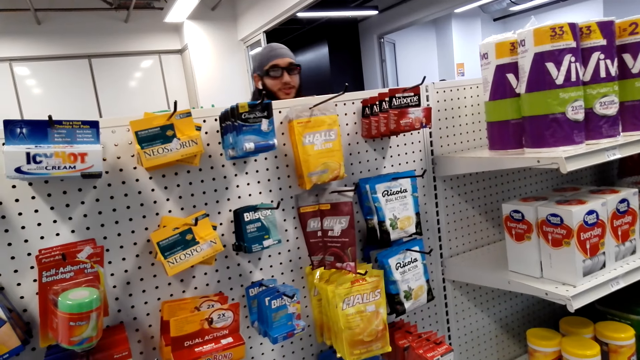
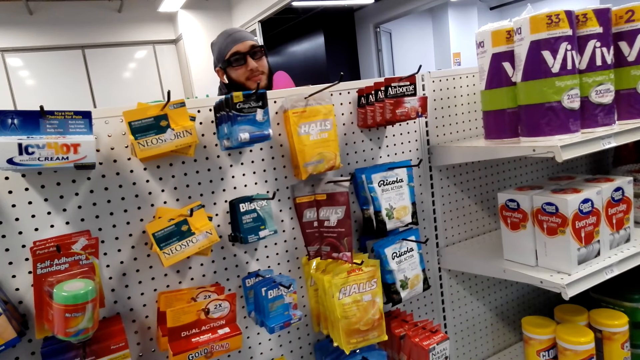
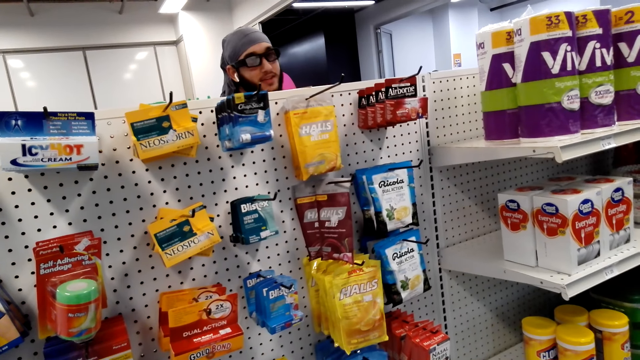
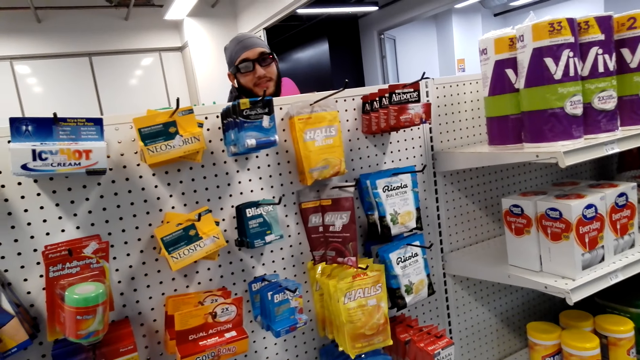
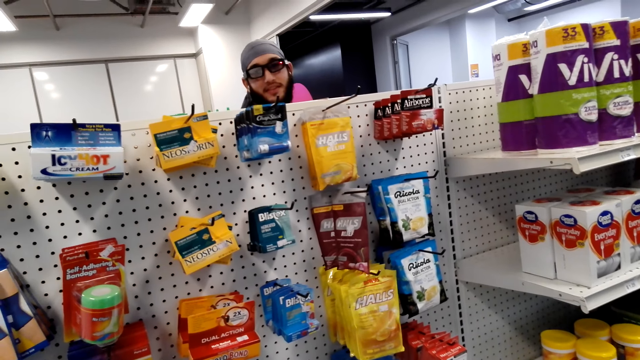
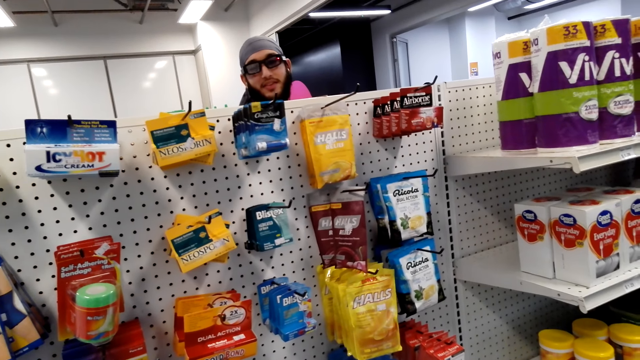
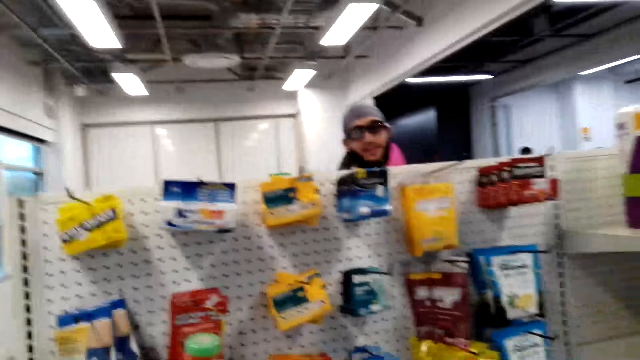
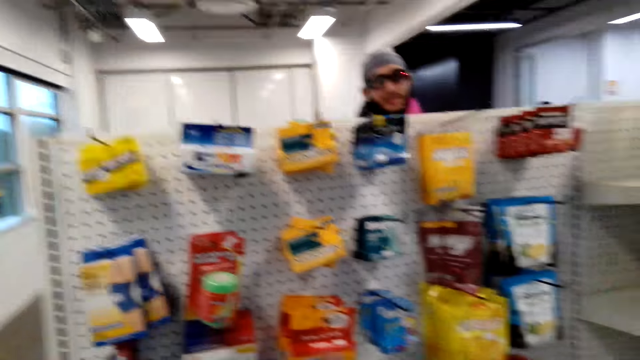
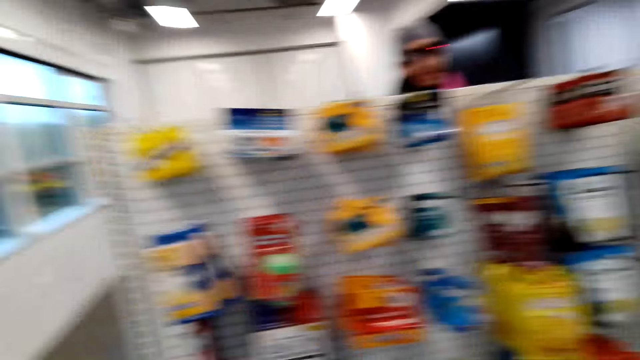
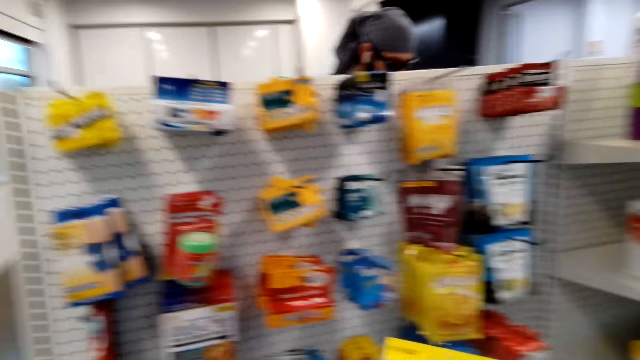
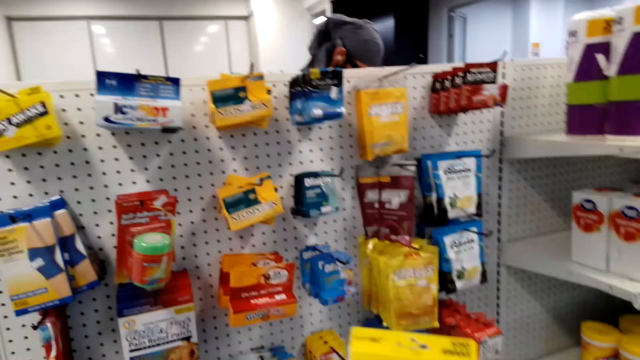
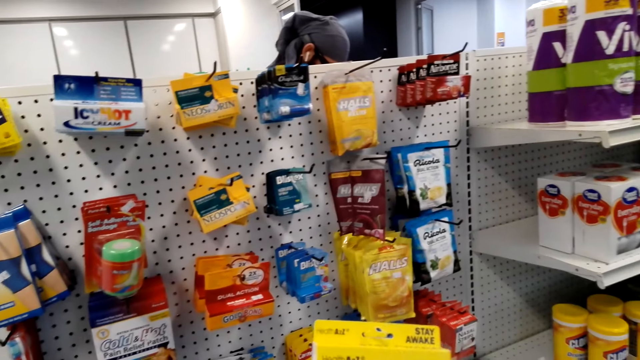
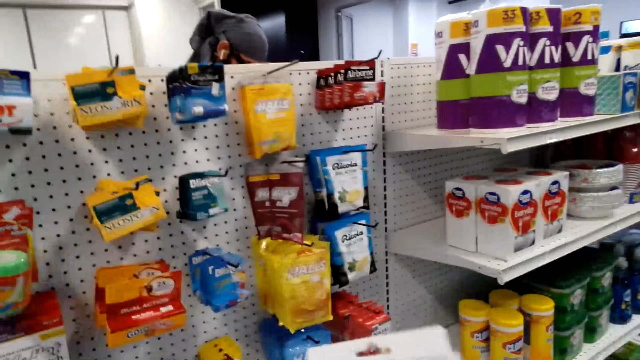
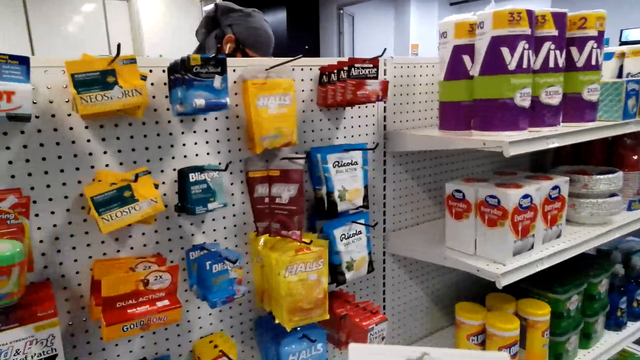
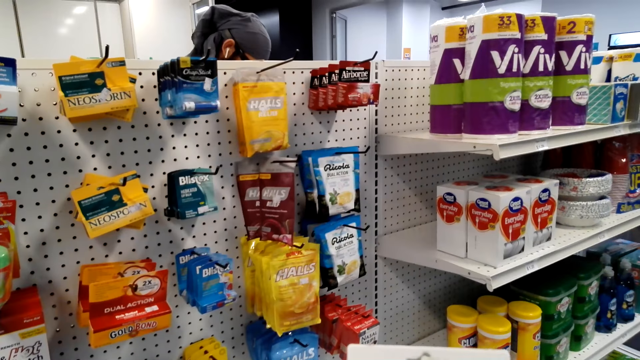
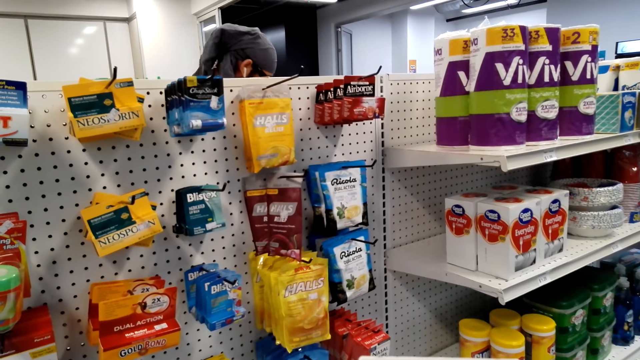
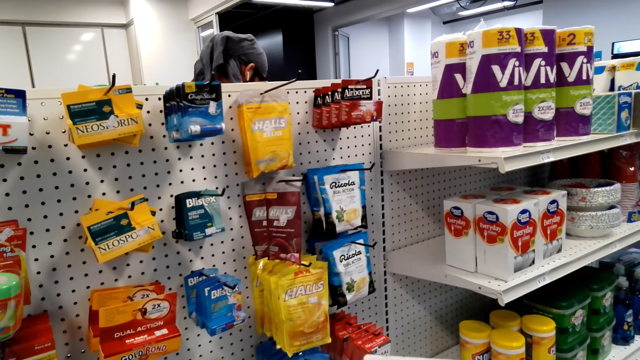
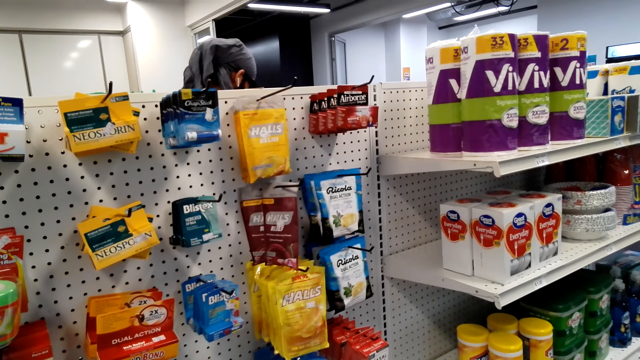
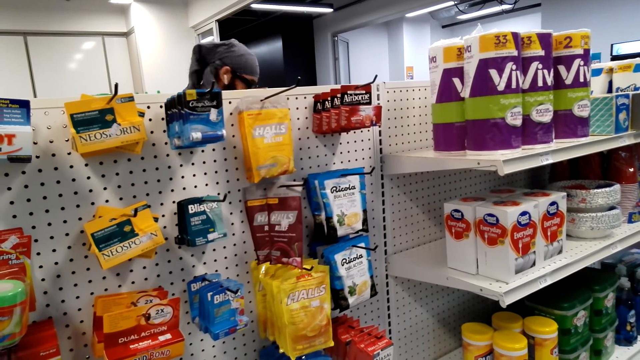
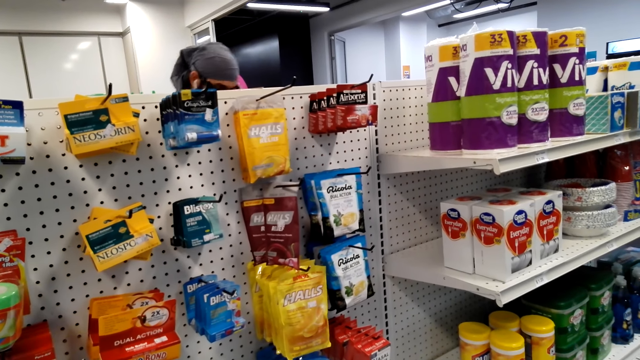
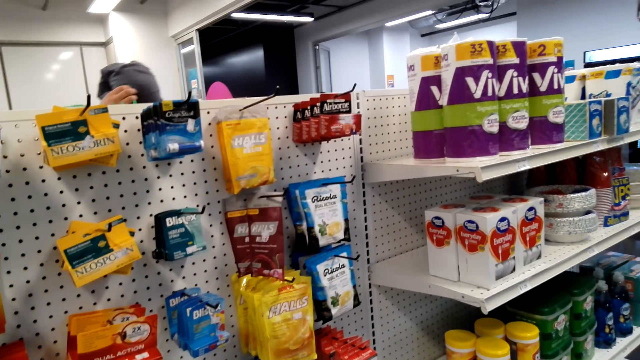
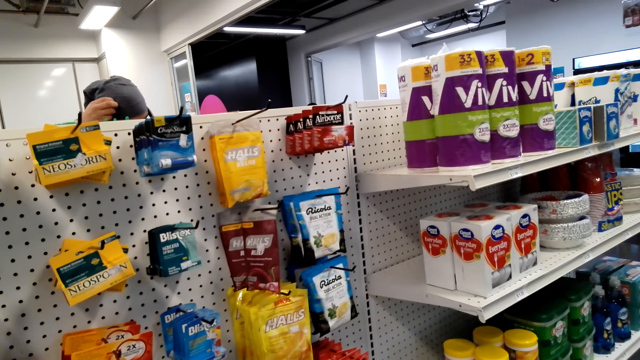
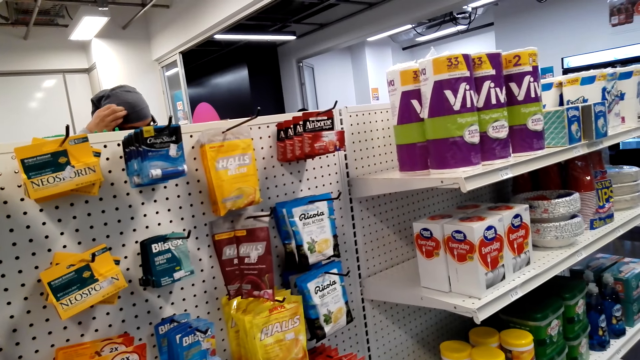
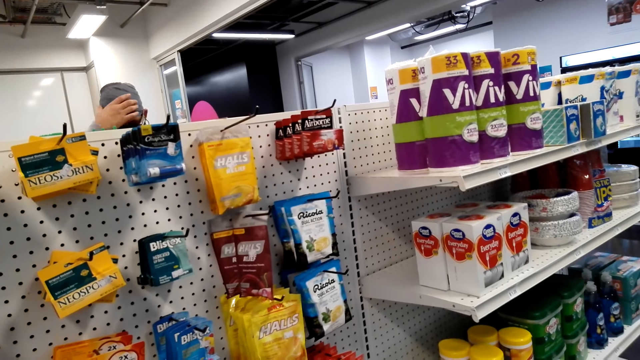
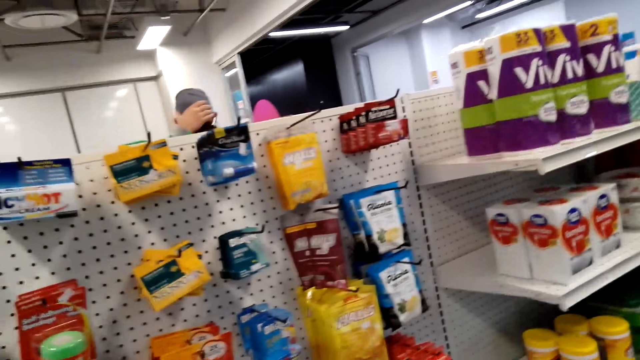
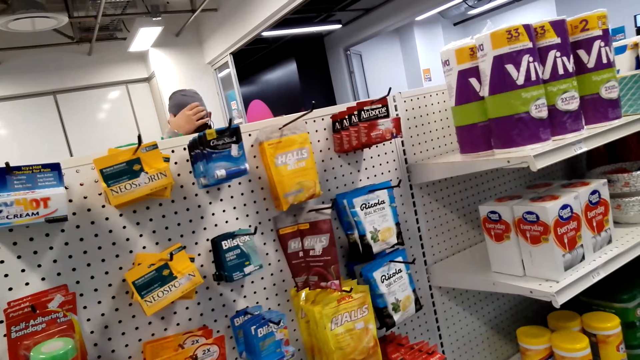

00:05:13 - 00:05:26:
The person talks to the camera wearer. The camera wearer looks on.

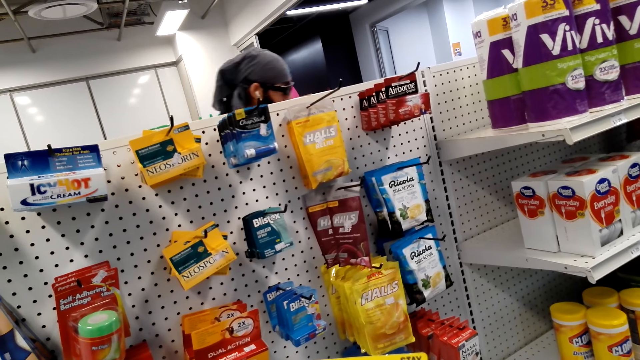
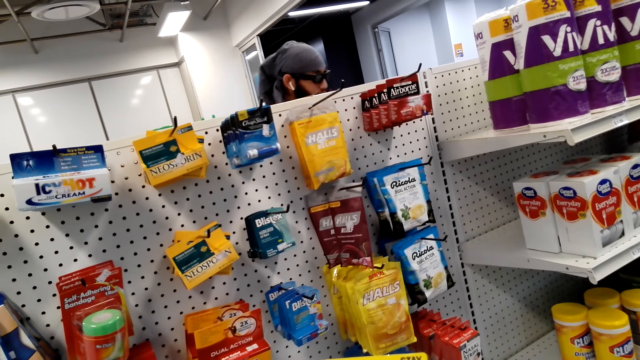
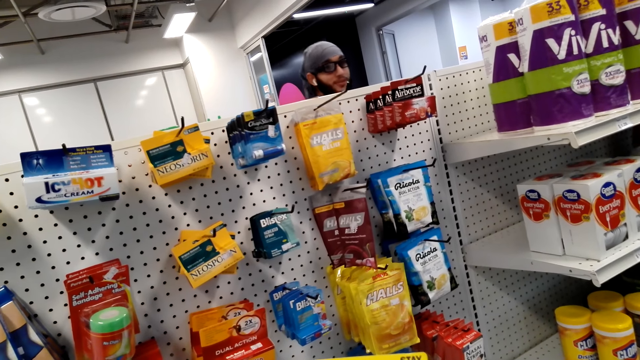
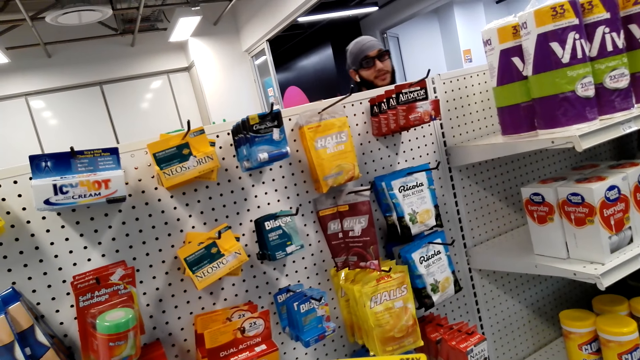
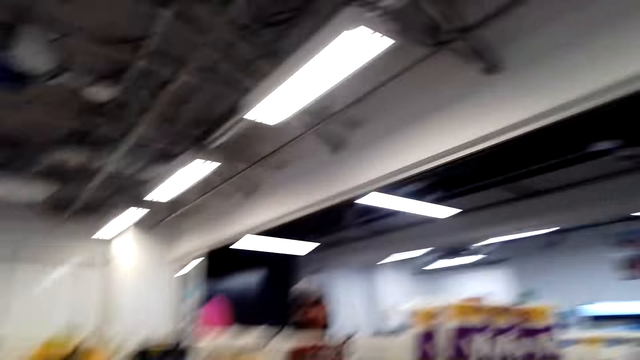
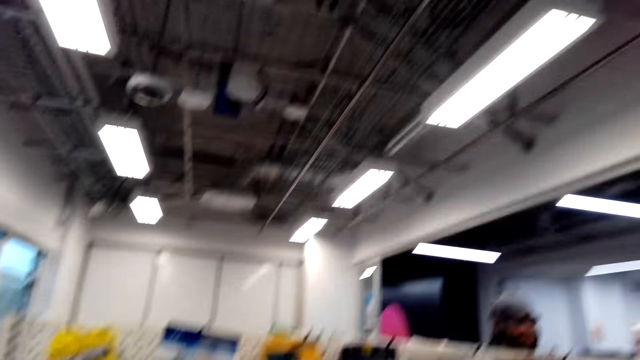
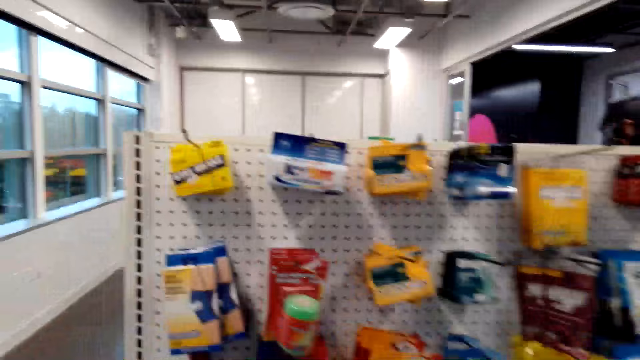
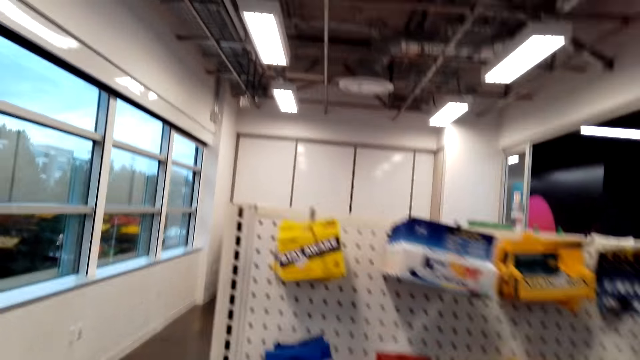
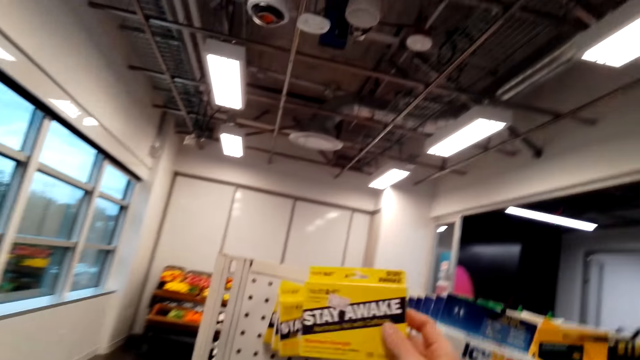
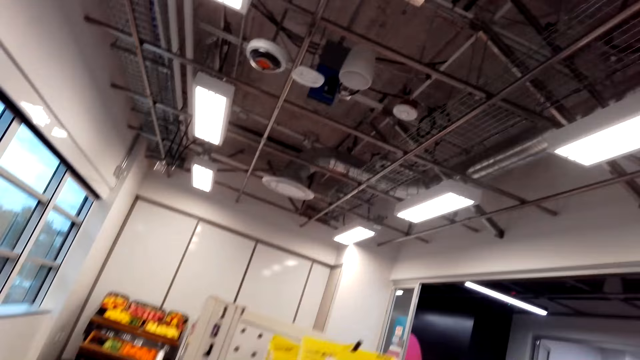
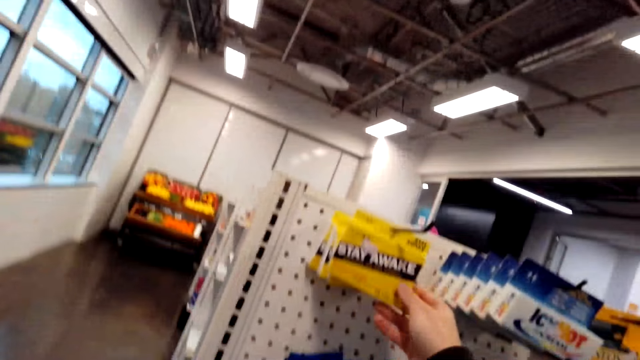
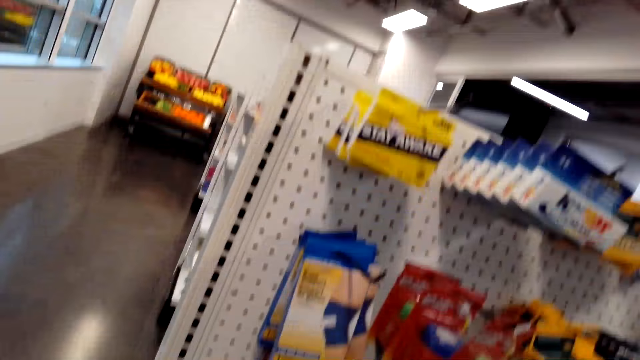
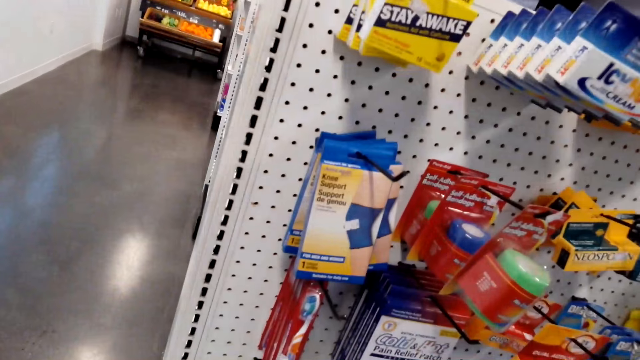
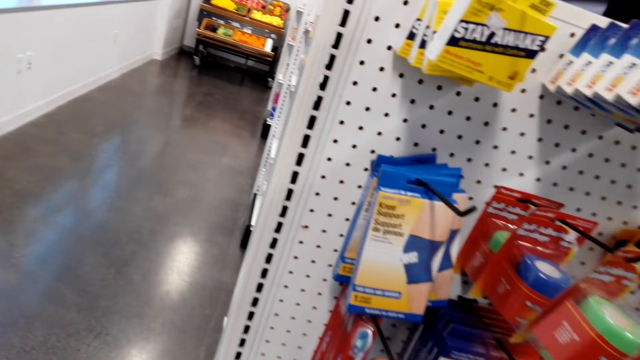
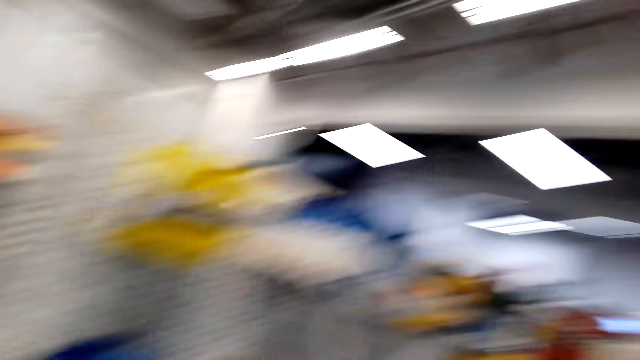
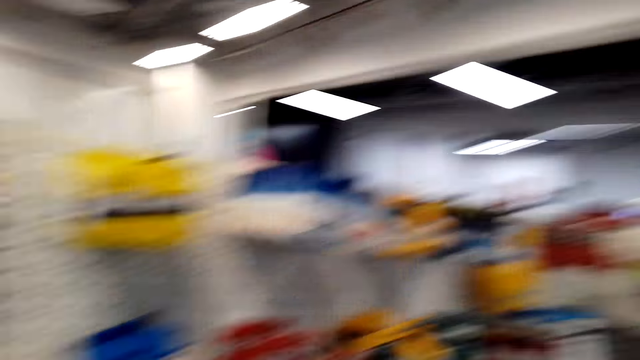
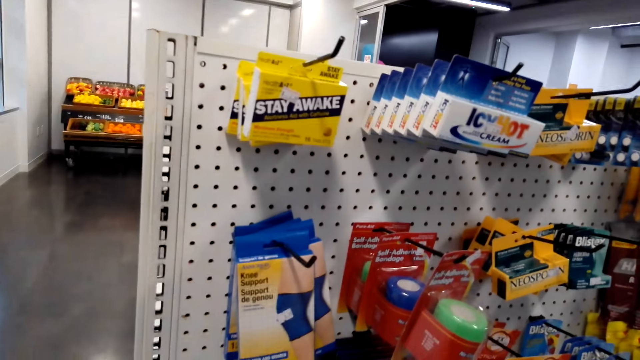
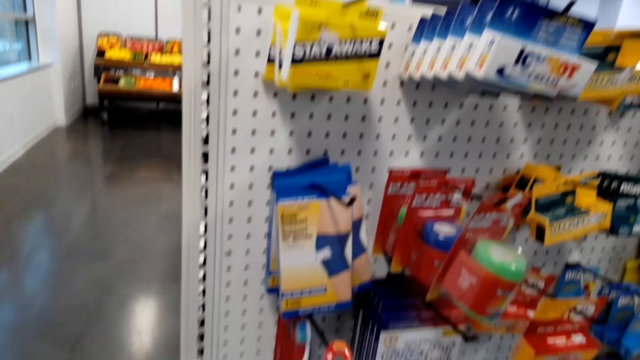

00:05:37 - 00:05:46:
The camera wearer converses with a person. They interact with the person. They hang an item.
